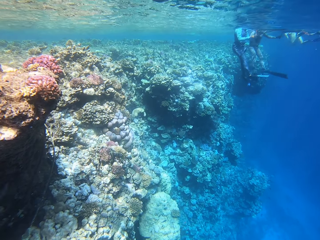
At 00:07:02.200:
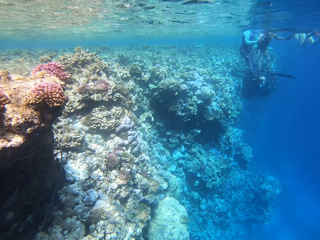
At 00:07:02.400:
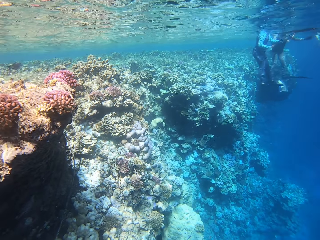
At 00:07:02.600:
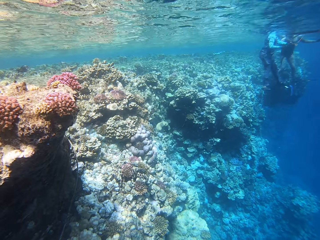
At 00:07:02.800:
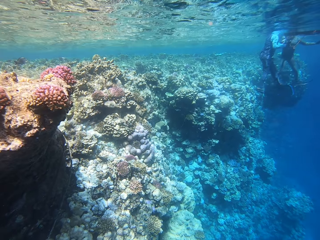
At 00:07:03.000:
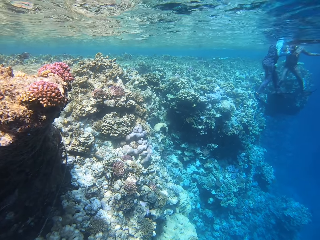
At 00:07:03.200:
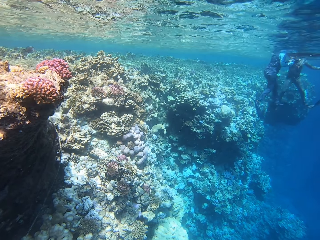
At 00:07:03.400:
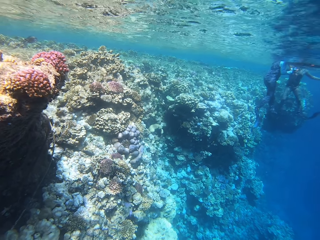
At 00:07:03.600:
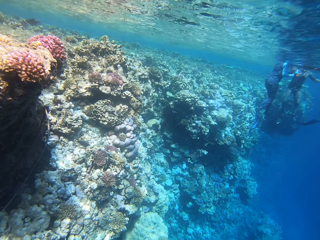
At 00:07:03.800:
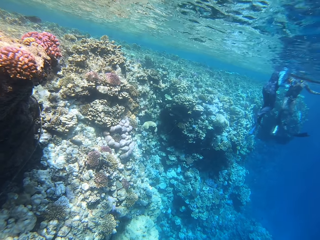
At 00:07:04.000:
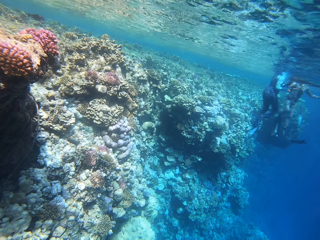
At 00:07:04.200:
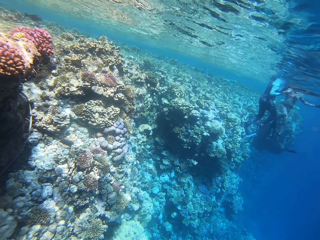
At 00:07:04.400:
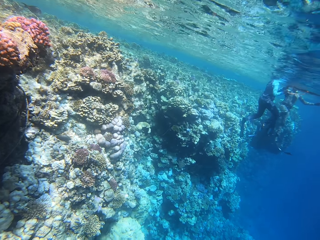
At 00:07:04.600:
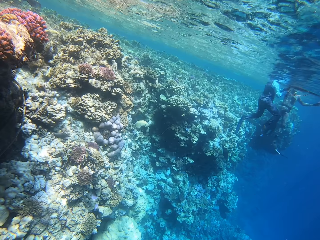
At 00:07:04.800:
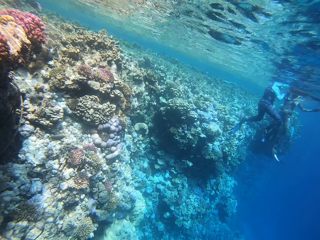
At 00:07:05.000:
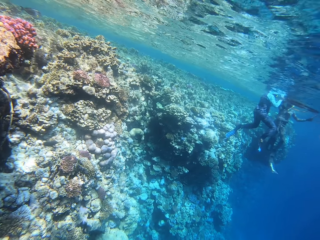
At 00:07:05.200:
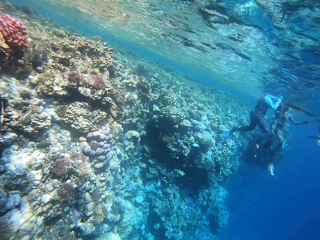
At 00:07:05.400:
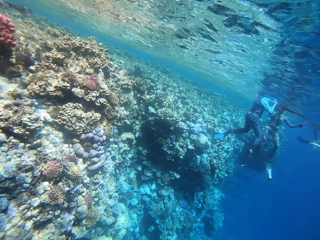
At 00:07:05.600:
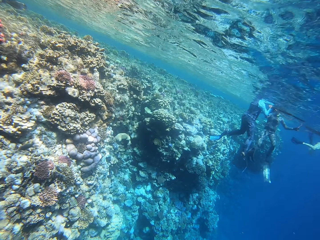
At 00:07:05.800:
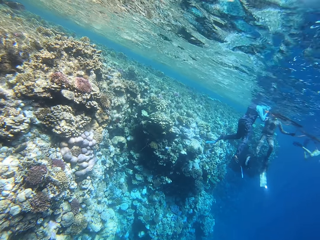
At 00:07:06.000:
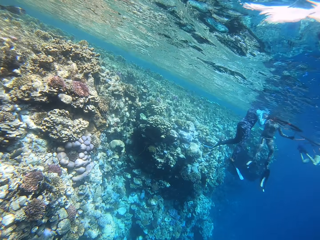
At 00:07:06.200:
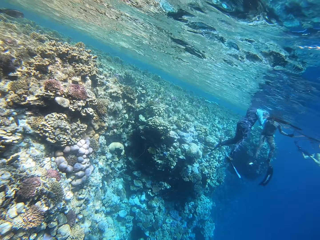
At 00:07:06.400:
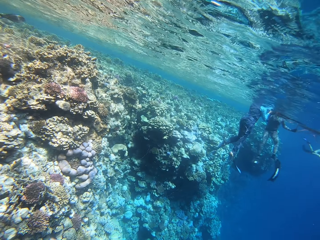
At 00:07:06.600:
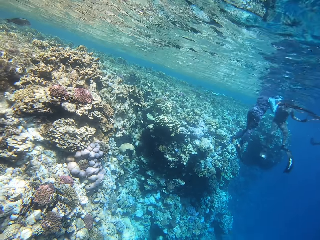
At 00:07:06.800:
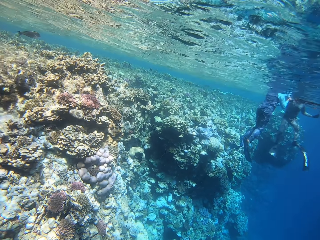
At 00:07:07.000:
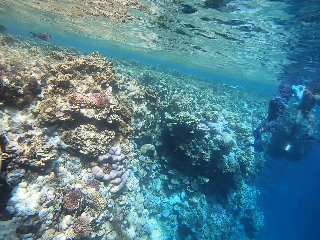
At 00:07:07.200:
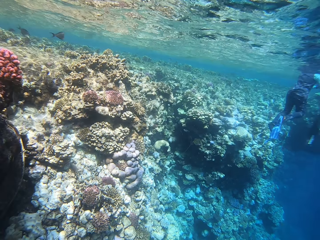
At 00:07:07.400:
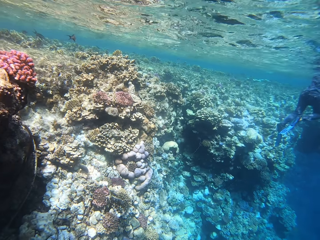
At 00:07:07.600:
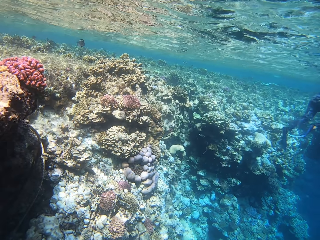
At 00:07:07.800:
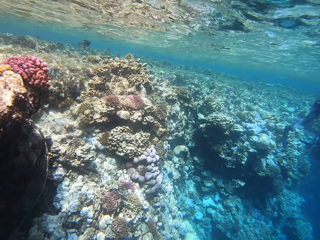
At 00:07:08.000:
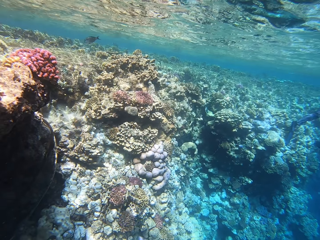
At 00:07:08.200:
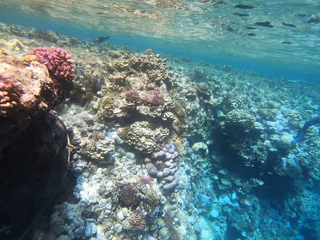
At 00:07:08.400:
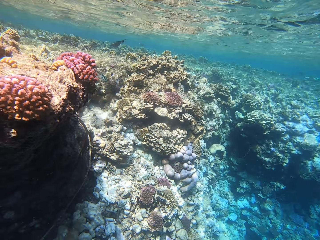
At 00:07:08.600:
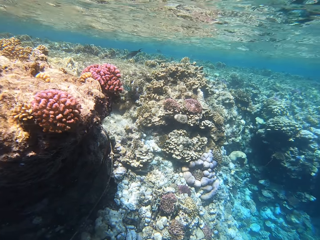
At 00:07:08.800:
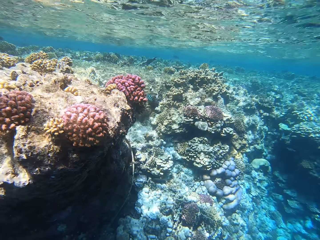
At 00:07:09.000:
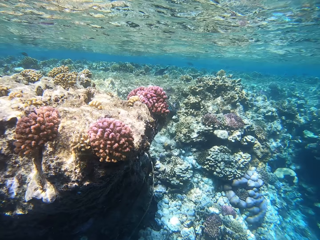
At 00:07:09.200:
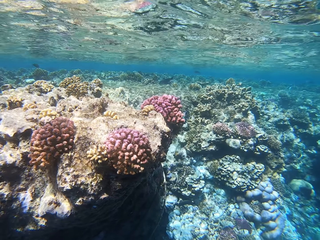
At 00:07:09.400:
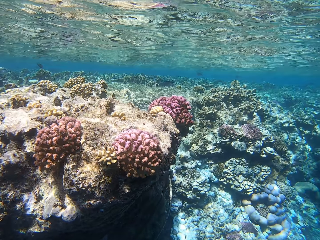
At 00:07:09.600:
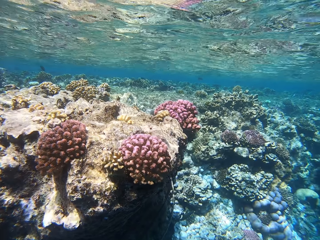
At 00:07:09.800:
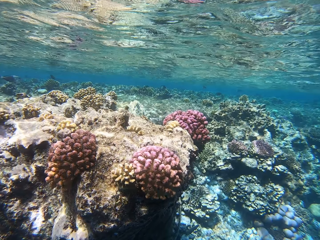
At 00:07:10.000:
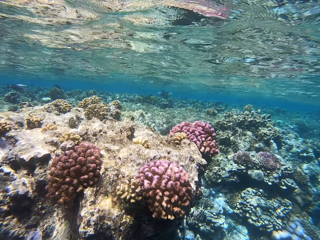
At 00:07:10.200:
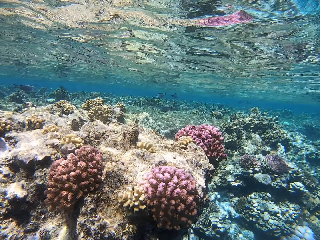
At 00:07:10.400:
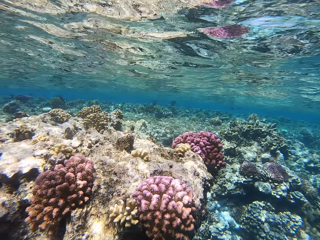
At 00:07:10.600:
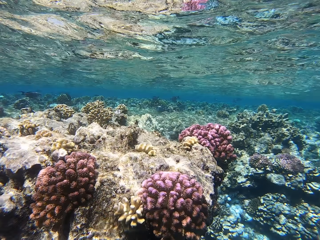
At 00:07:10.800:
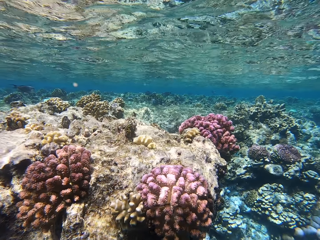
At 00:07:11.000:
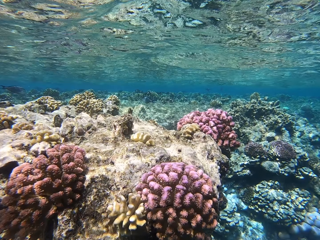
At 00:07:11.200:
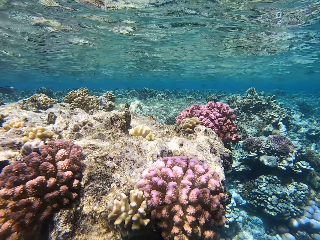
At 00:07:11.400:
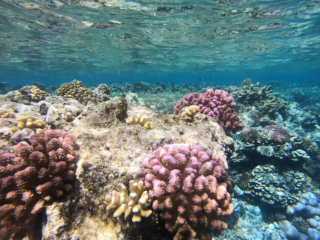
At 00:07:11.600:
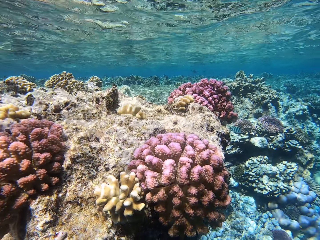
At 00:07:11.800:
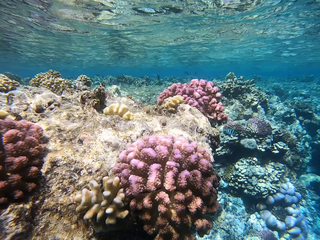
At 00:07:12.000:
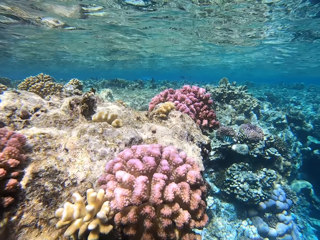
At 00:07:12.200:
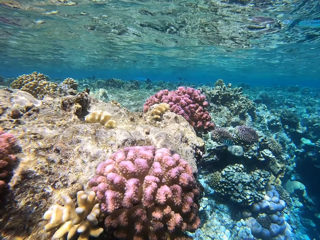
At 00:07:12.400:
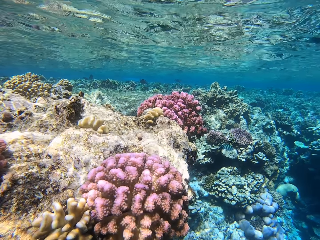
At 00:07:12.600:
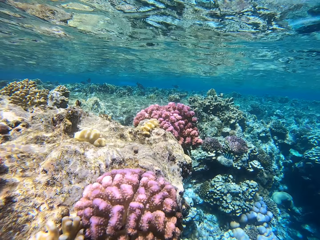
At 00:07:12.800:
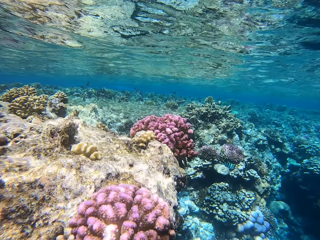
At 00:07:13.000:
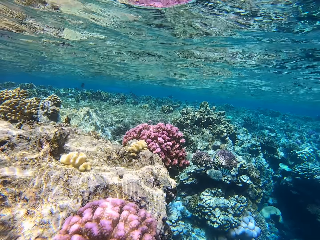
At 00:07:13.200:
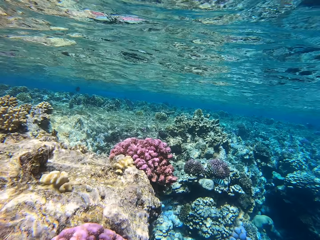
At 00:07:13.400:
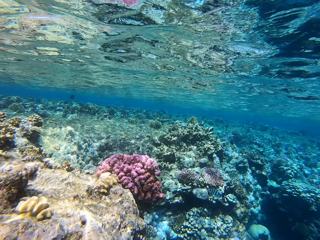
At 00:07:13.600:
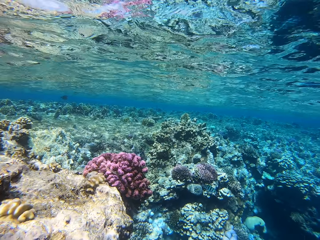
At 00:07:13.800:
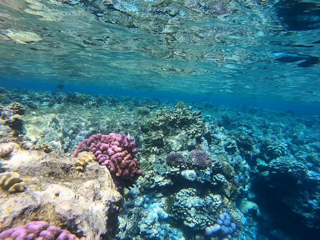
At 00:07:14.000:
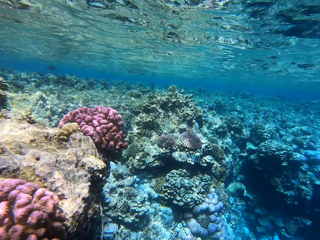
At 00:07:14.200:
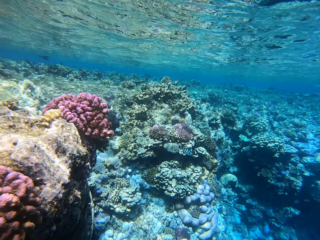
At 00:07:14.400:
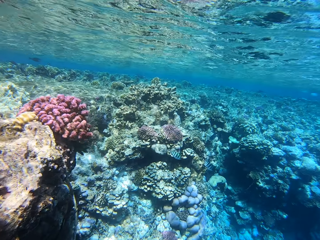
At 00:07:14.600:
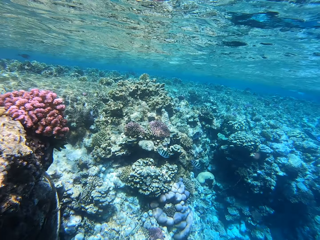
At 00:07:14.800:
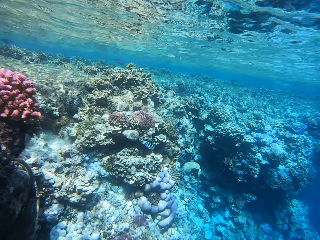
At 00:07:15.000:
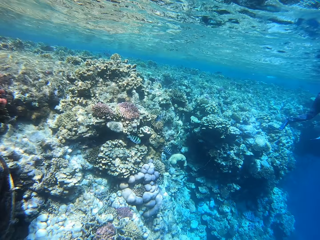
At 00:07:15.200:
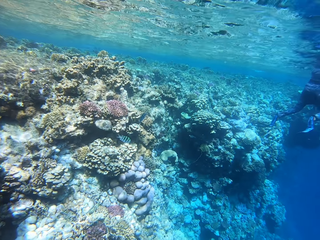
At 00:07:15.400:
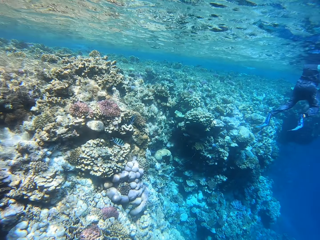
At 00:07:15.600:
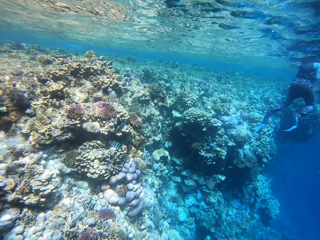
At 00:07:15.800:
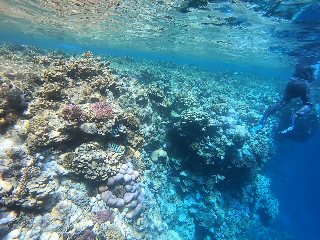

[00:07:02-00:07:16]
A person swims near another person. The camera wearer swims on the coral reefs in the deep sea.

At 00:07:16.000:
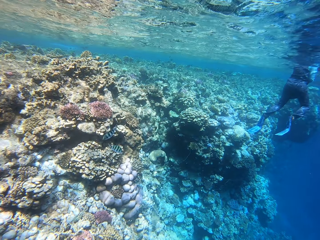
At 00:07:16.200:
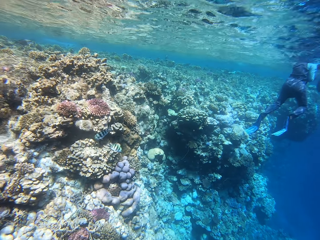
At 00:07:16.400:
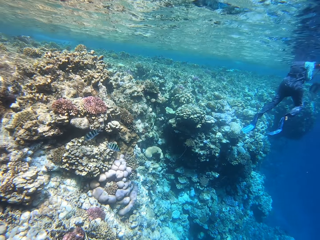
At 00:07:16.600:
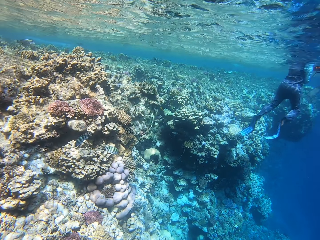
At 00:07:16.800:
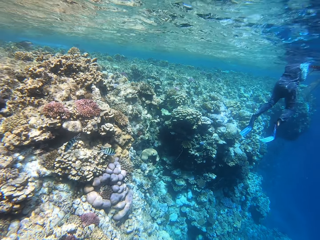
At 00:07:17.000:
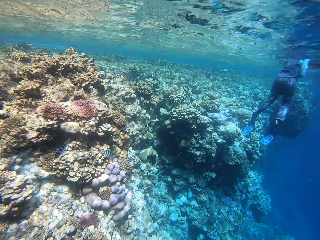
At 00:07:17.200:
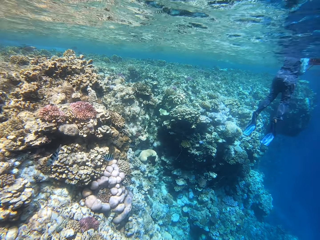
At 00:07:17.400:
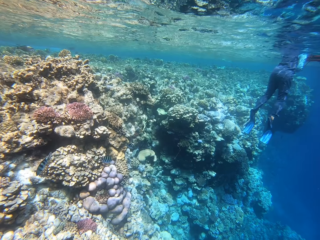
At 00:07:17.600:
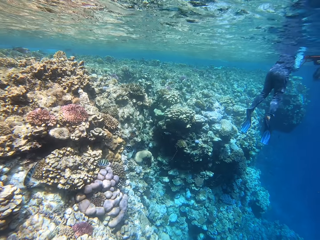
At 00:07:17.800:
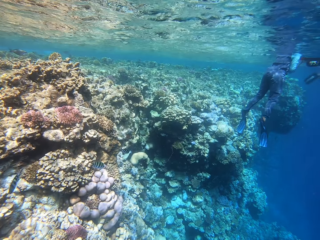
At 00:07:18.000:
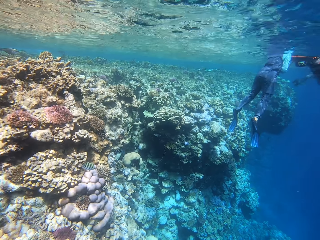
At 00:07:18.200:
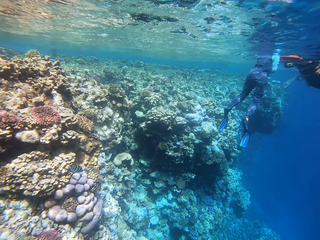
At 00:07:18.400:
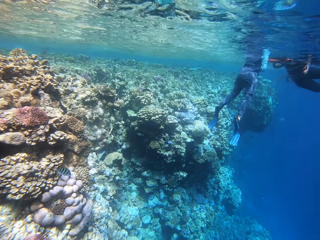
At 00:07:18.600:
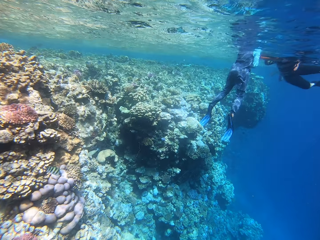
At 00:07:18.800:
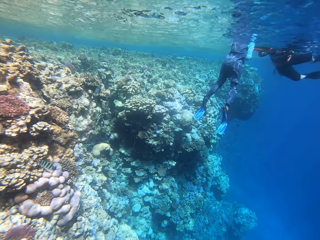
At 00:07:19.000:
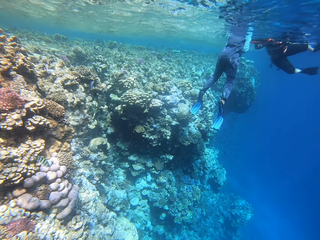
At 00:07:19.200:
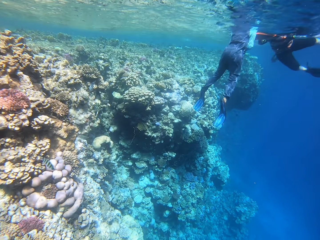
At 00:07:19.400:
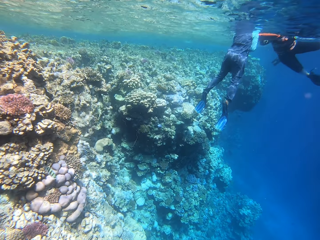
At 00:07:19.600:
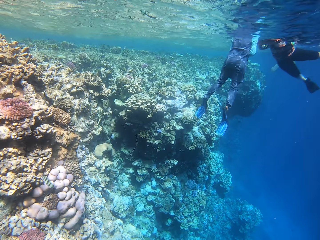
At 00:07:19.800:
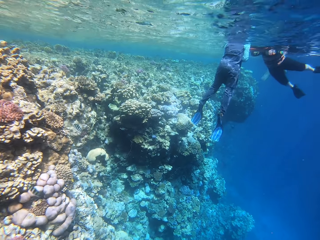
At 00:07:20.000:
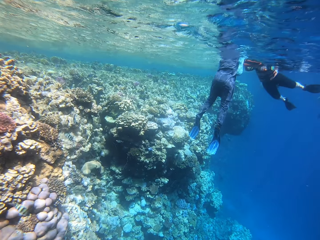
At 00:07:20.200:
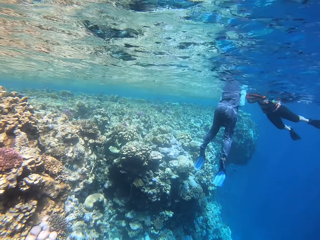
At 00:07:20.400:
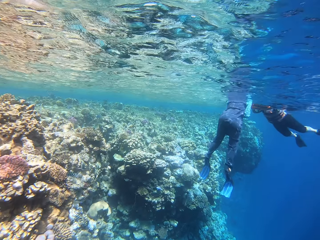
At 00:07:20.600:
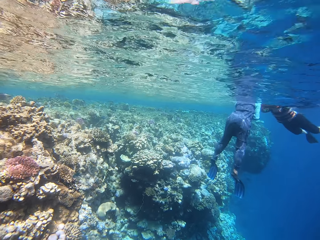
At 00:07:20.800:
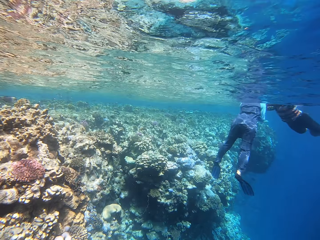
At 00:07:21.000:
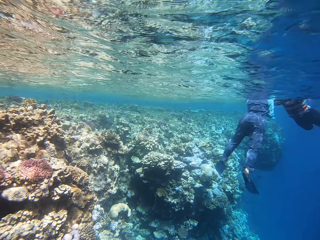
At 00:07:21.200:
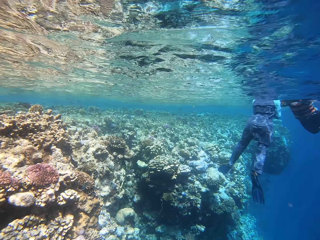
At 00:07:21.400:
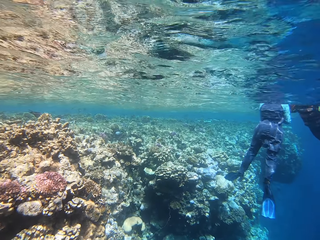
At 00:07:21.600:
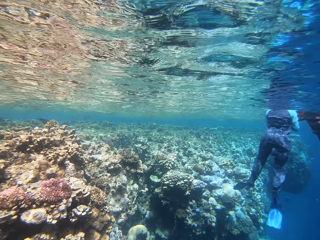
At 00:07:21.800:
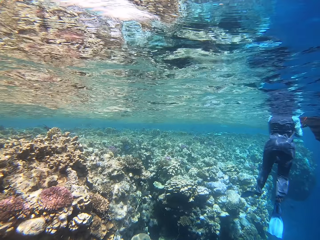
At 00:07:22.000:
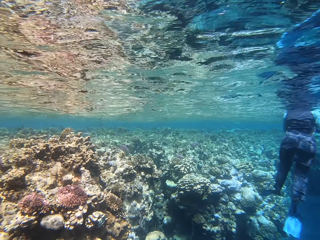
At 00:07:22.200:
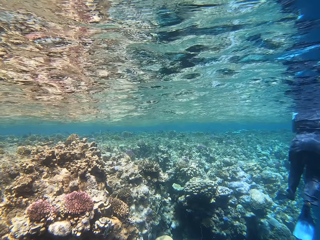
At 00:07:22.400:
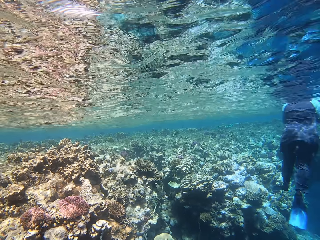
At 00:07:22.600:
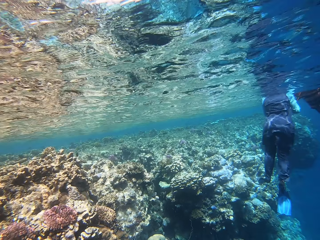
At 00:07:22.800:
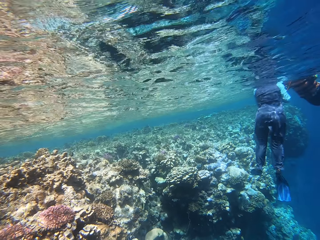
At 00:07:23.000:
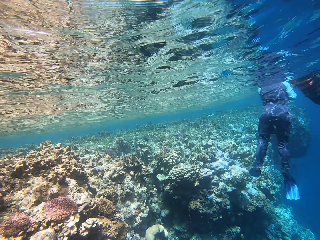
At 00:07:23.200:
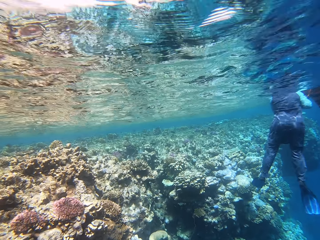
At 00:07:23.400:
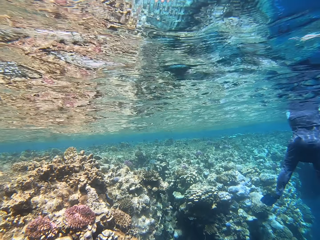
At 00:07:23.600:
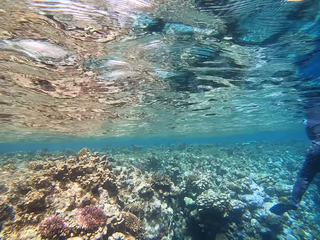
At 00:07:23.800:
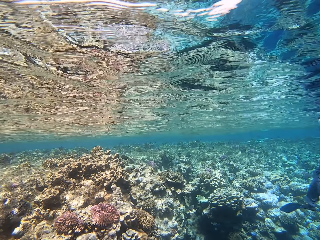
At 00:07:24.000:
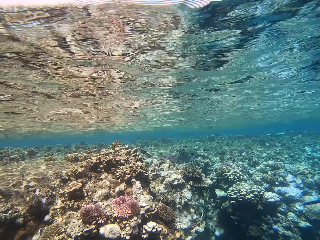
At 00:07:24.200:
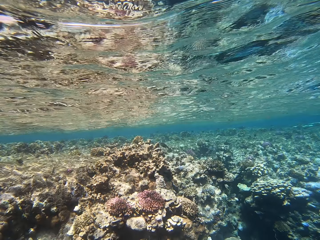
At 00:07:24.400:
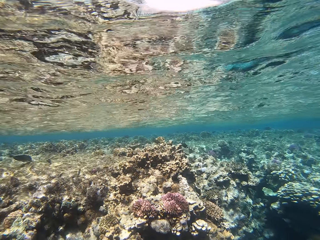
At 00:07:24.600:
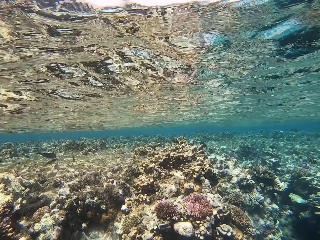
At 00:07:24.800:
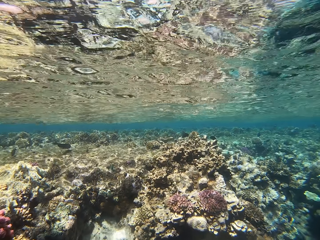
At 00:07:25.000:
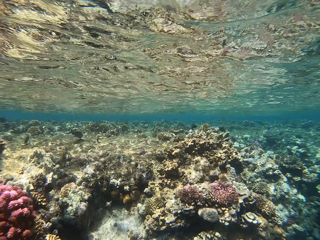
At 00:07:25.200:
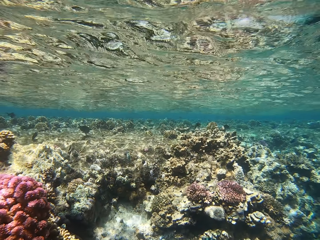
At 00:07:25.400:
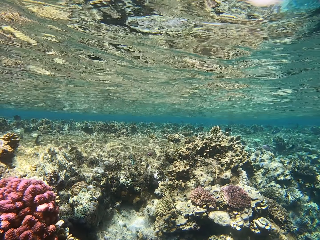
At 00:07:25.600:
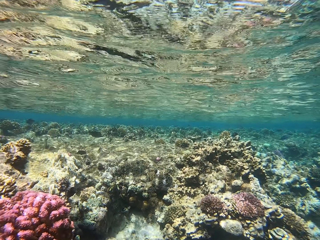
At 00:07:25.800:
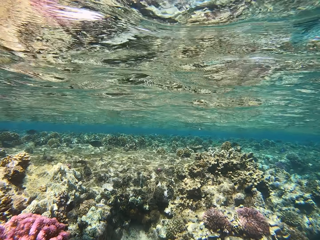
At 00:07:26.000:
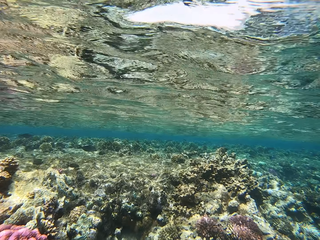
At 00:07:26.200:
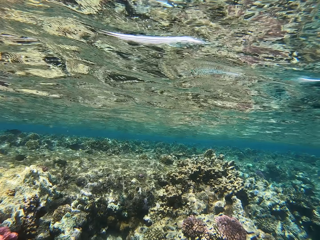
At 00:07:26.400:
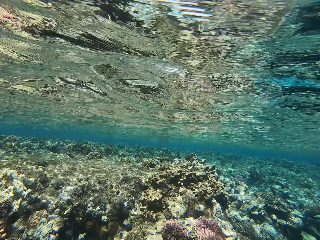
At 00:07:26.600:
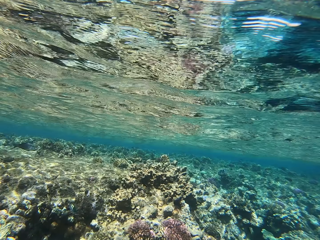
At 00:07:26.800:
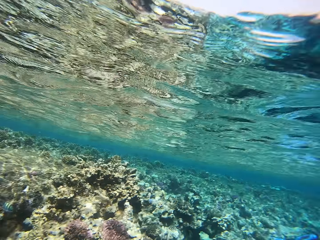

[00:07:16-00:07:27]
A person swims near another person.
